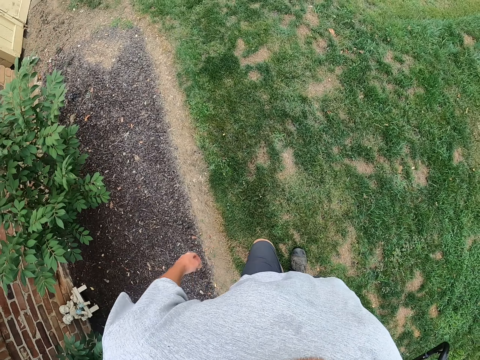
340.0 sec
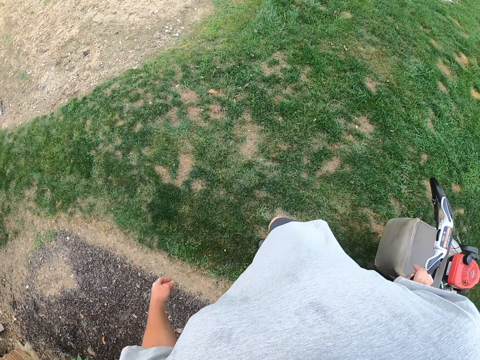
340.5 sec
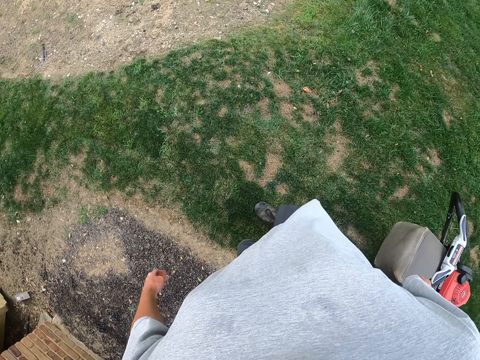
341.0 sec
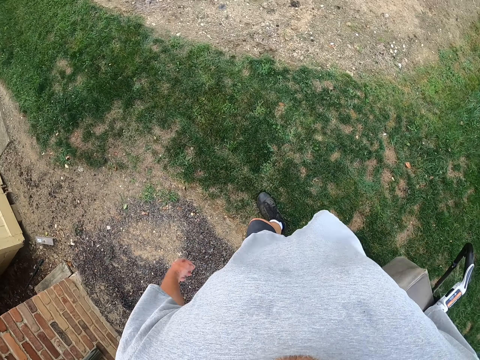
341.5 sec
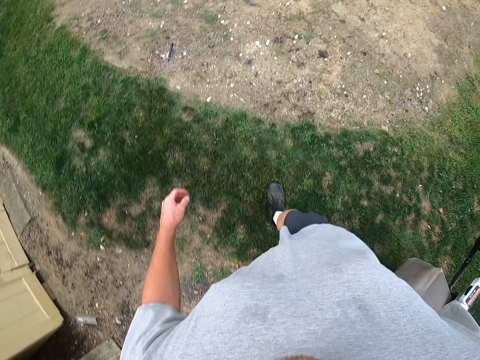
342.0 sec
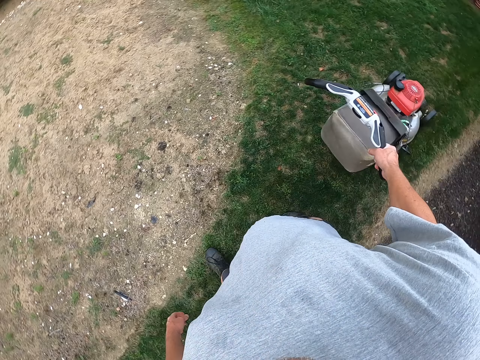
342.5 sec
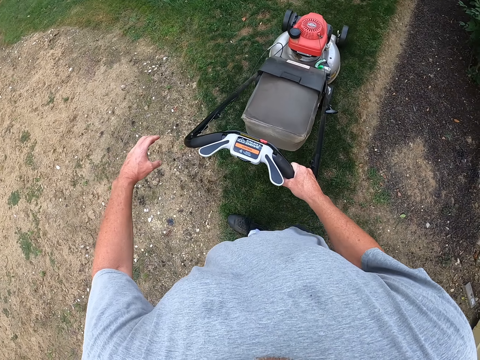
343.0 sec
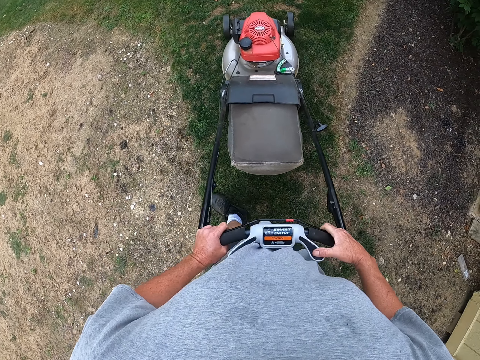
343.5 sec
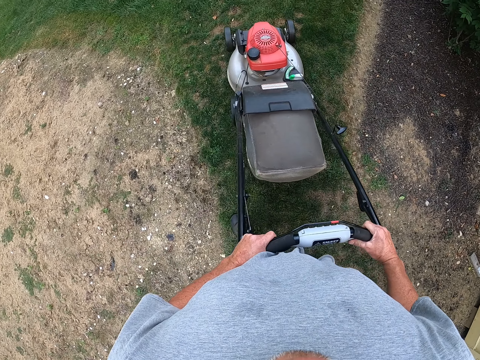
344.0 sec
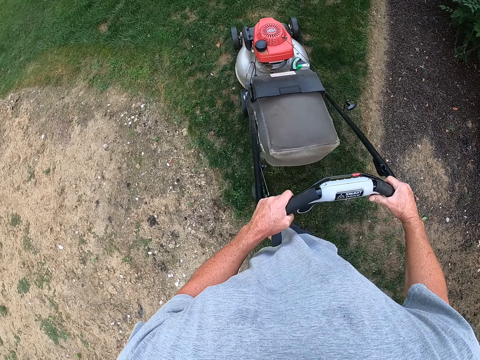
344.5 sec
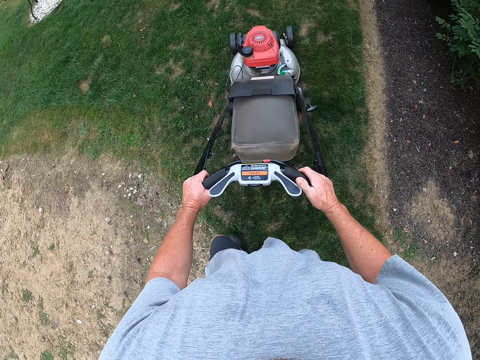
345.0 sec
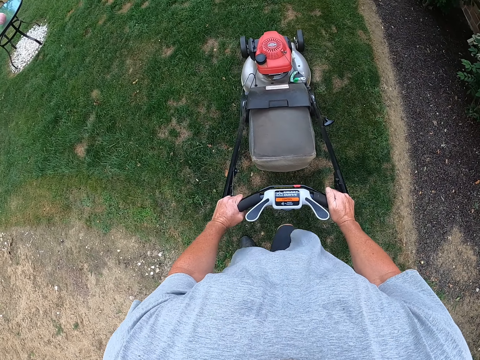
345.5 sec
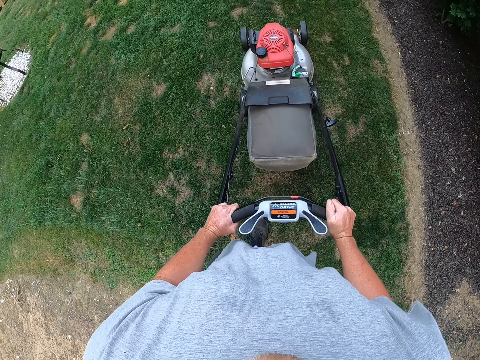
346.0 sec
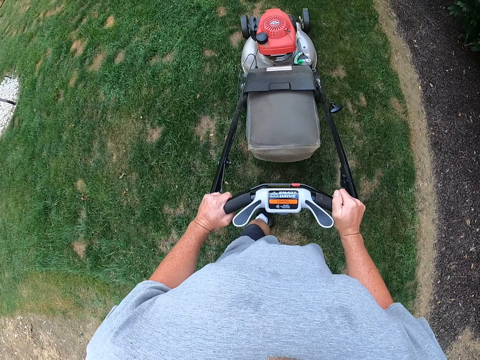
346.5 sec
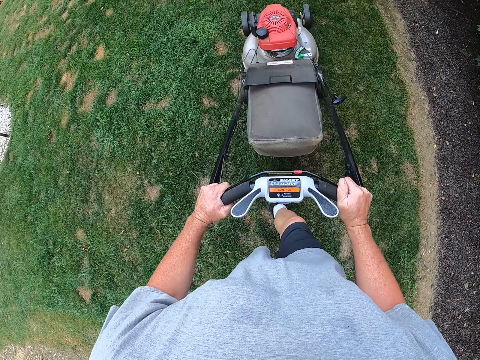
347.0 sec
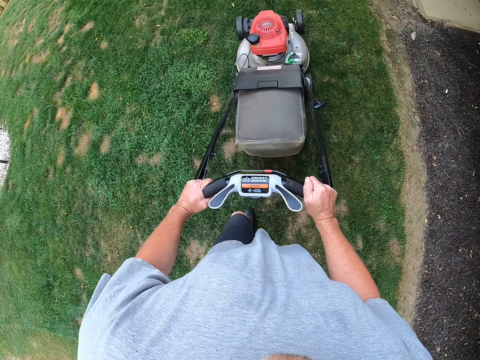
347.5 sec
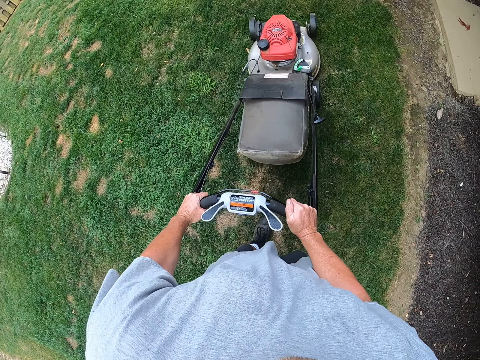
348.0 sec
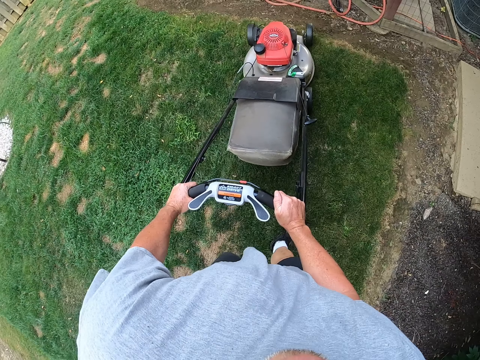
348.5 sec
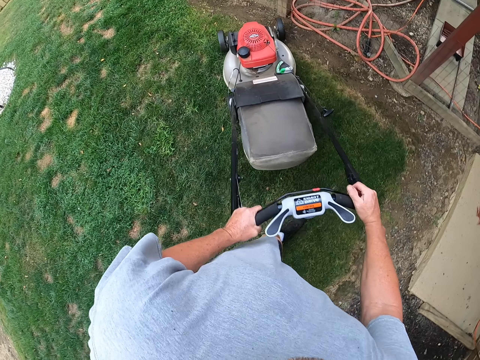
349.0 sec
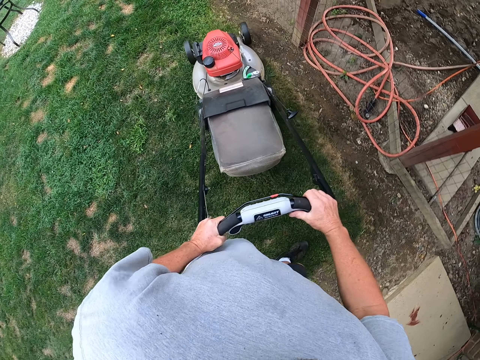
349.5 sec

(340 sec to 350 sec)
The camera wearer pulls the mower. They place a hand on the mower and push the mower.

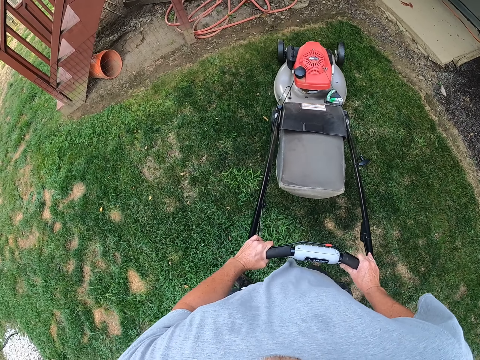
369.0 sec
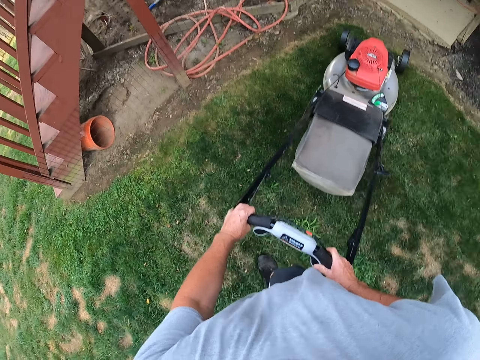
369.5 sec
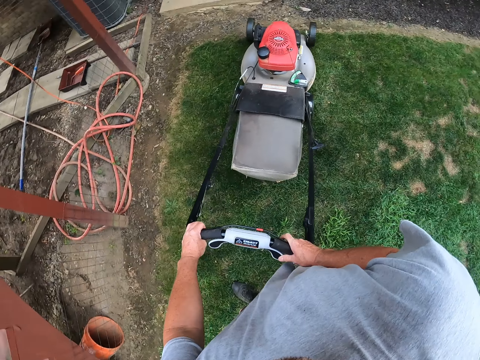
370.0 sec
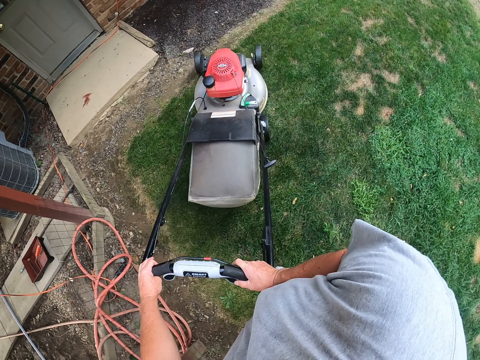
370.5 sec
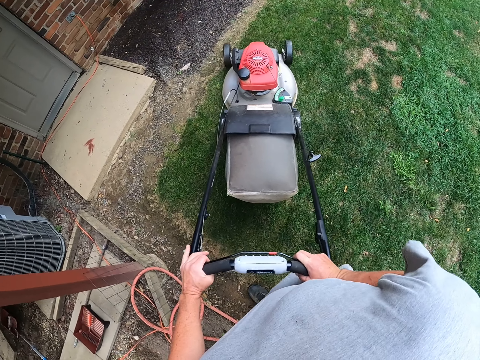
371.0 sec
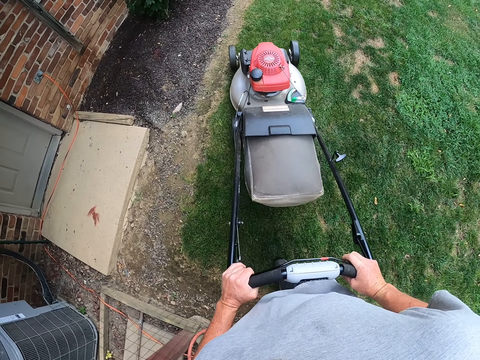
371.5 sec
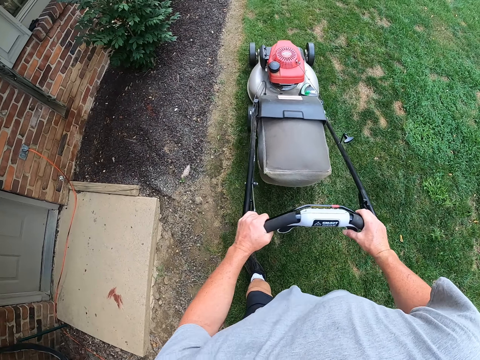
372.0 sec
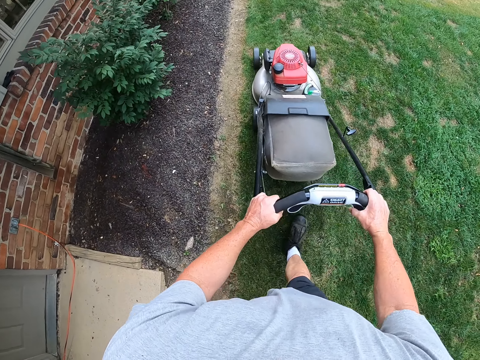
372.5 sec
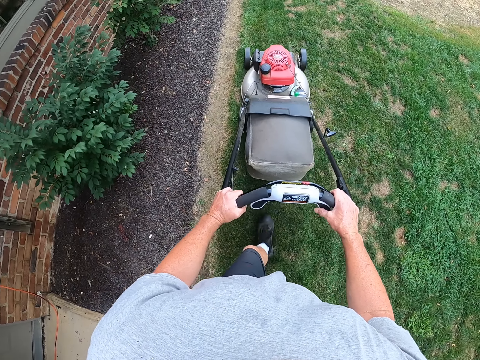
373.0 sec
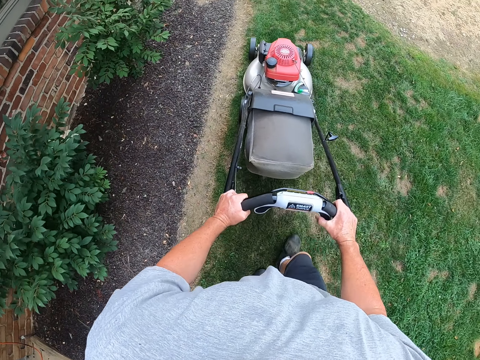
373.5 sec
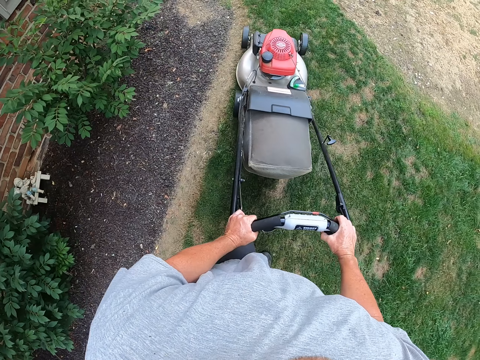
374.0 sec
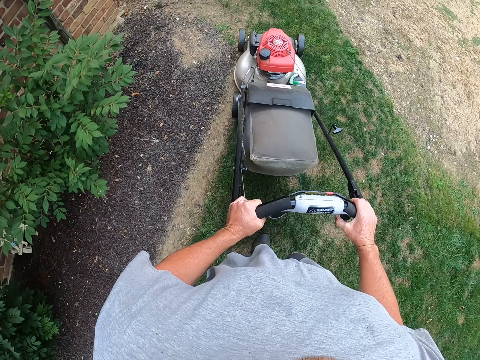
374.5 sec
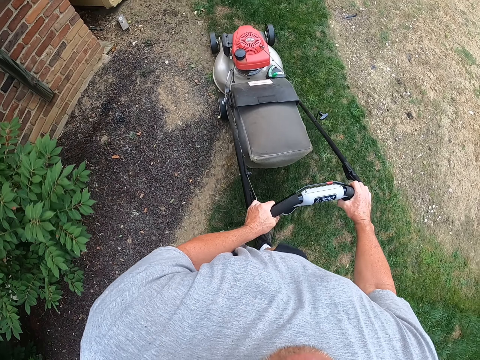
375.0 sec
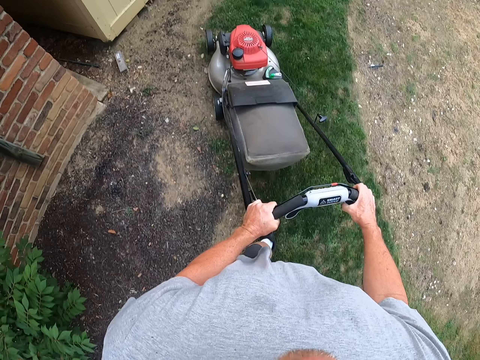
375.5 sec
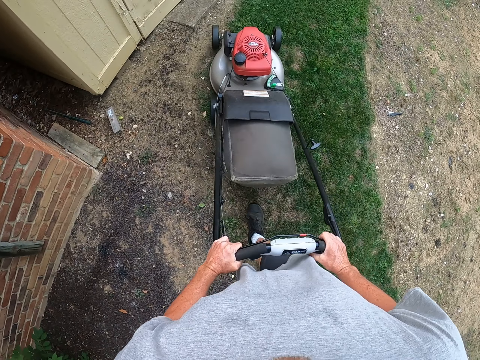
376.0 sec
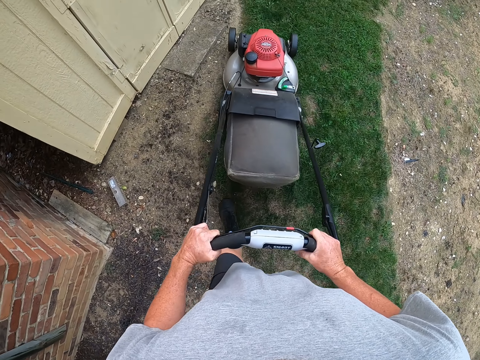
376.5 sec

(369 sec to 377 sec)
The camera wearer turns the mower. They push the mower.

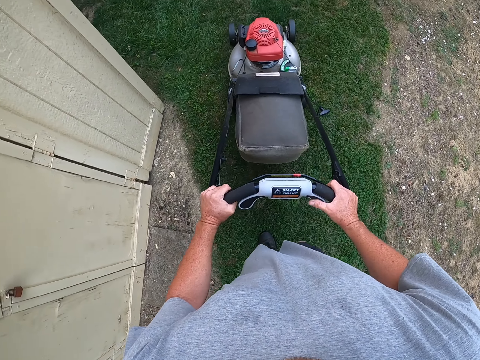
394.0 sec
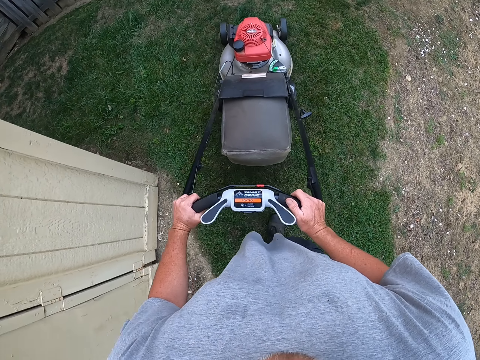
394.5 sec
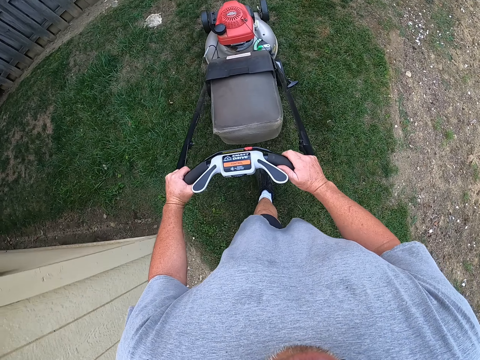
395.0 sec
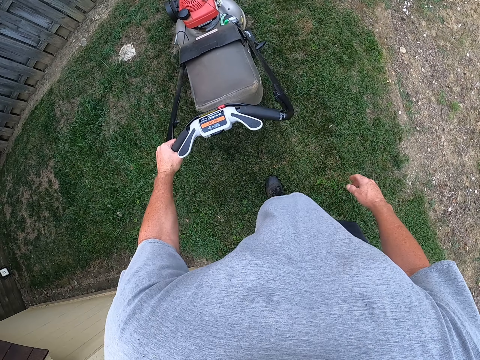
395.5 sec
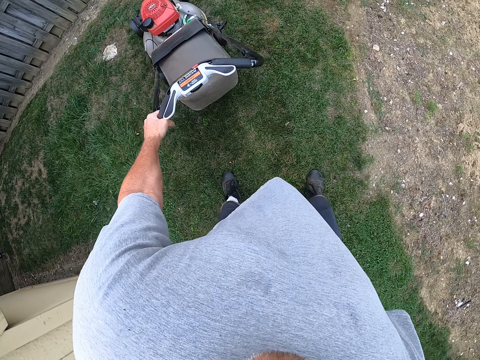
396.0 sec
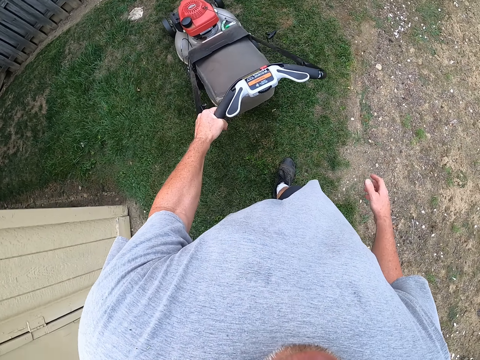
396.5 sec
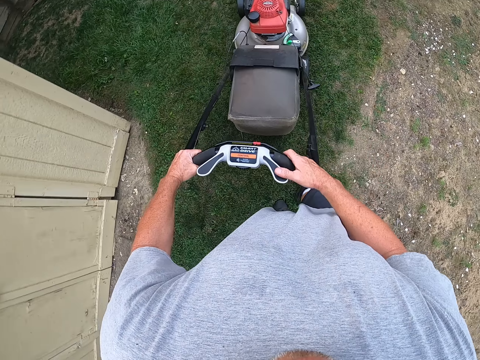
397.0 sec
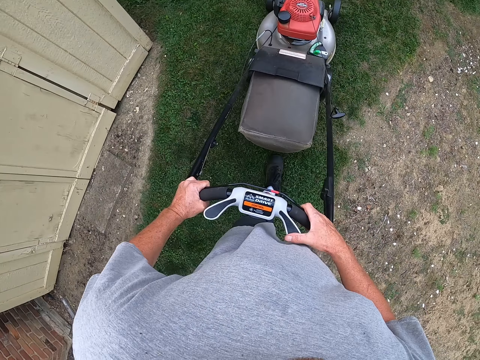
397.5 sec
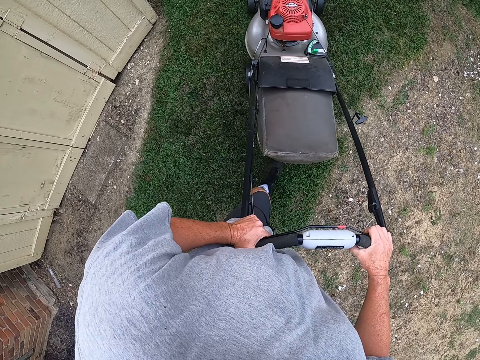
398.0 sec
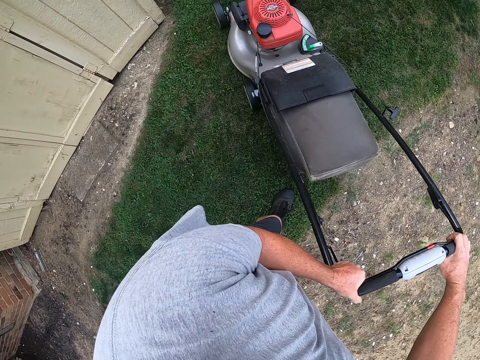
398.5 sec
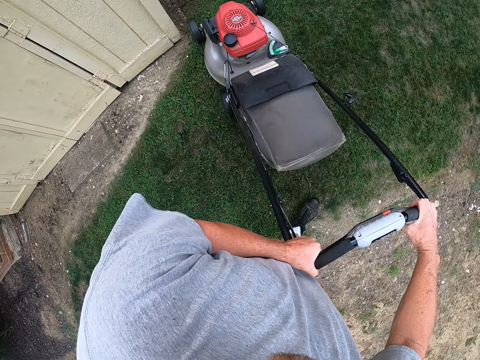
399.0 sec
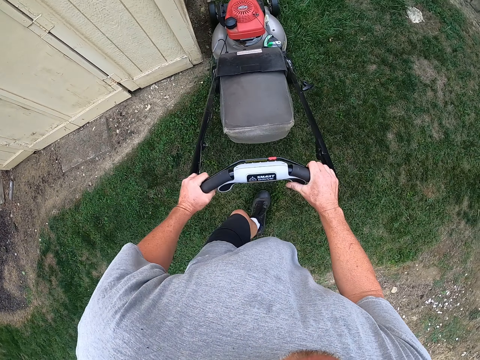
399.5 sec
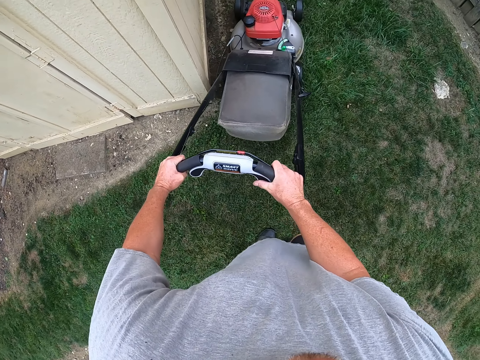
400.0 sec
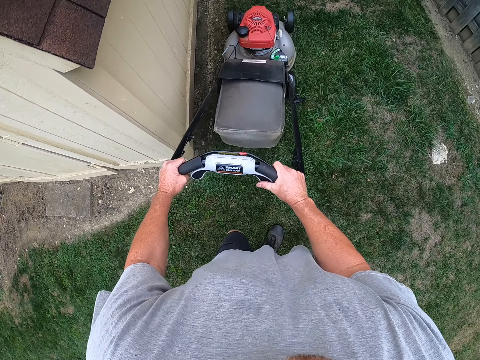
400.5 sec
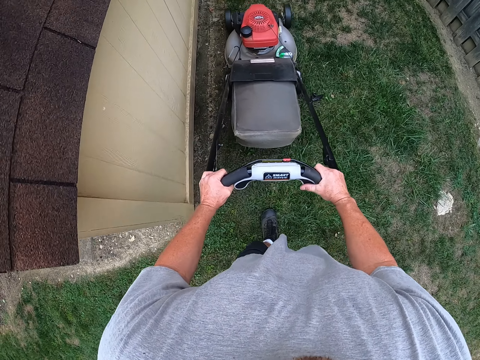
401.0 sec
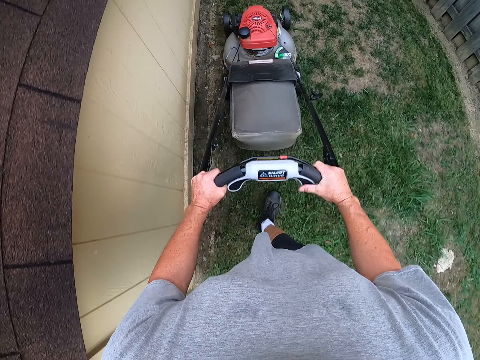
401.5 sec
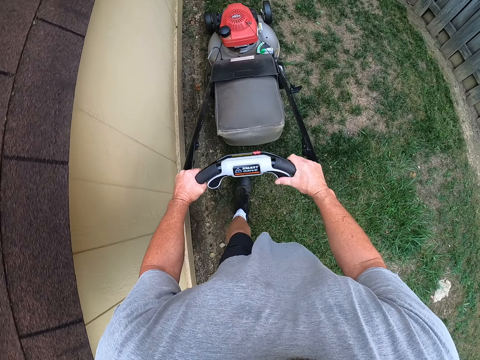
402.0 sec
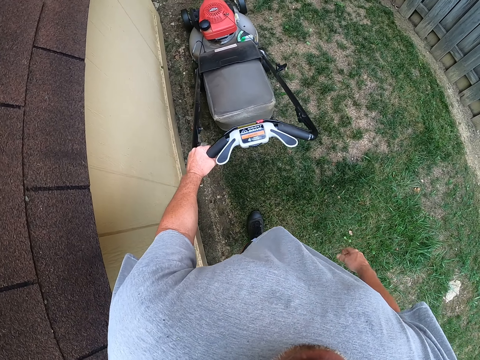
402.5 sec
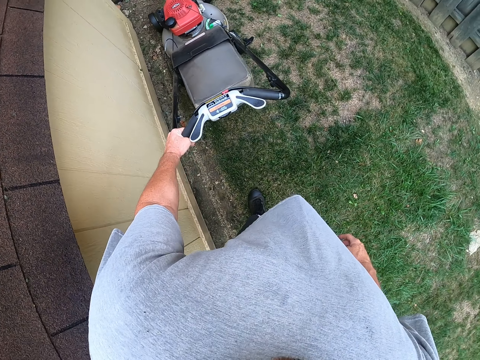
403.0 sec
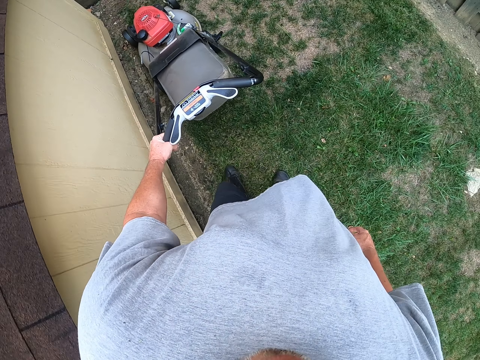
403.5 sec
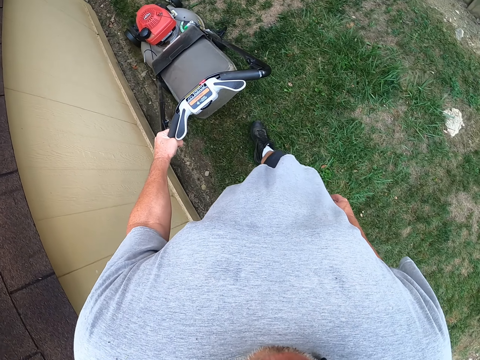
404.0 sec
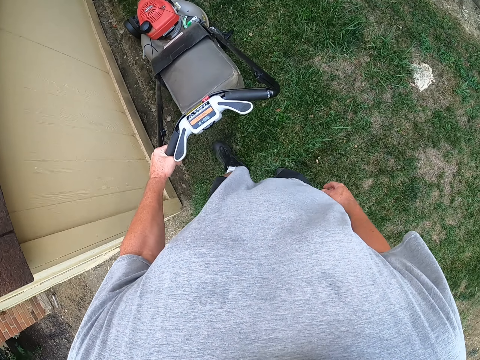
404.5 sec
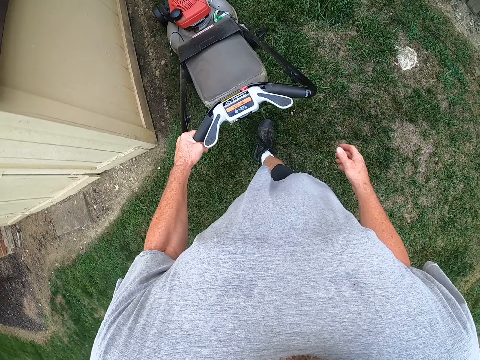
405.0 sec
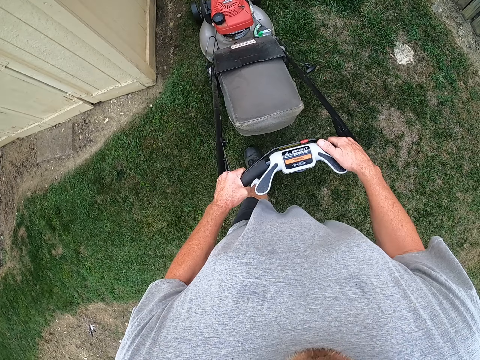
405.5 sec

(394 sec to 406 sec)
The camera wearer moves their hand from the mower. They pull the mower. They place their right hand on the mower. They push the mower. They move their hand from the mower. They pull the mower.
